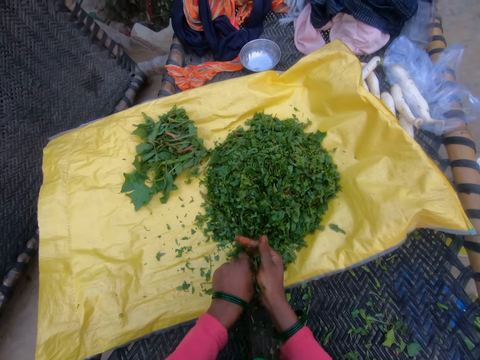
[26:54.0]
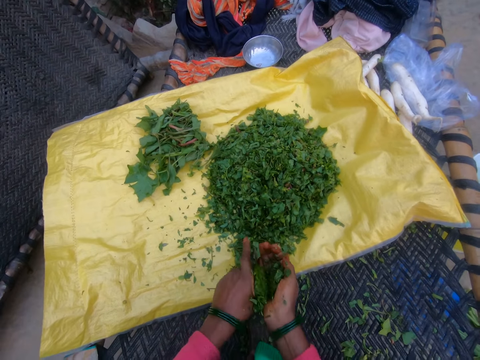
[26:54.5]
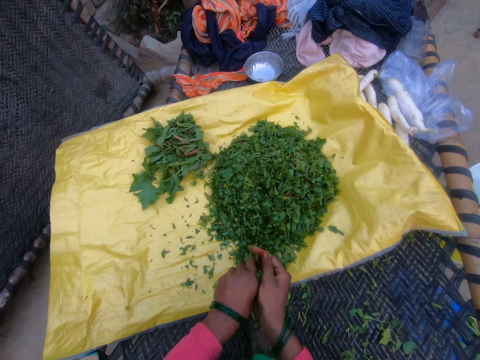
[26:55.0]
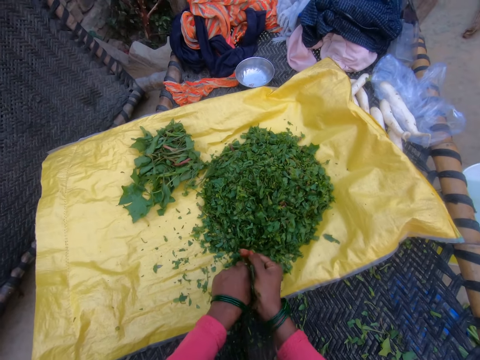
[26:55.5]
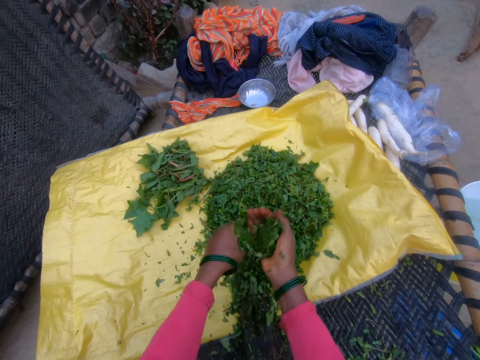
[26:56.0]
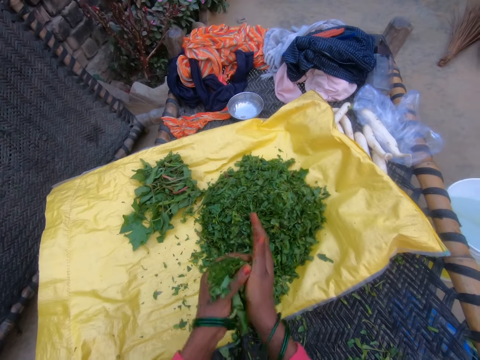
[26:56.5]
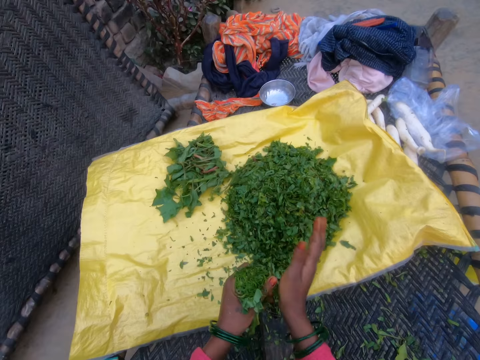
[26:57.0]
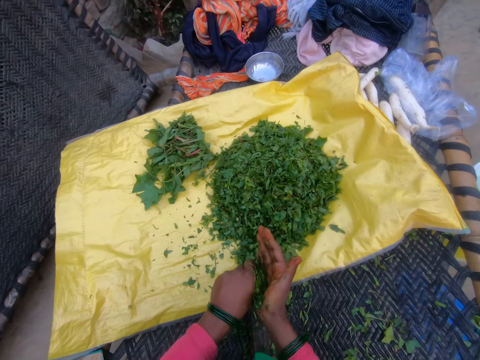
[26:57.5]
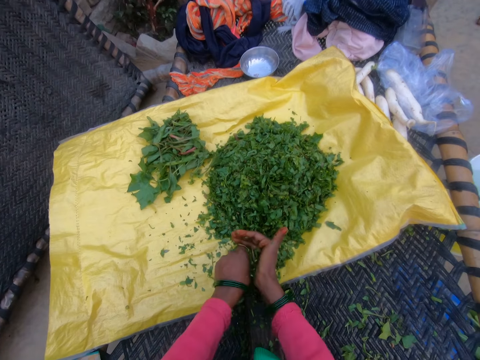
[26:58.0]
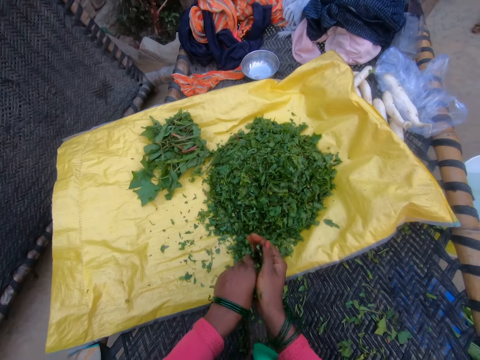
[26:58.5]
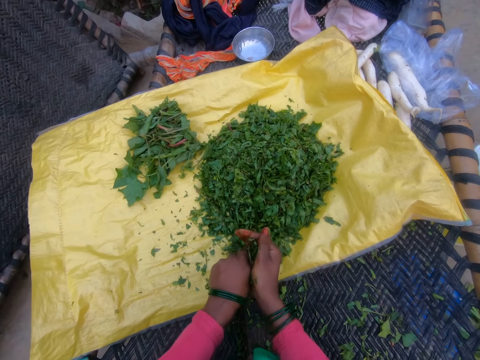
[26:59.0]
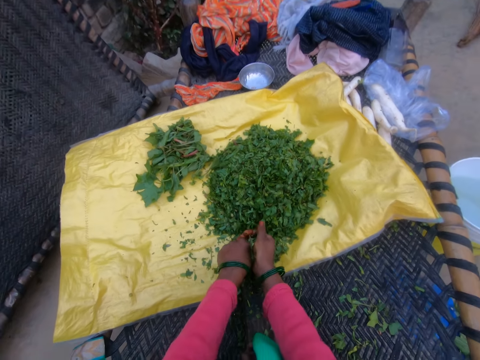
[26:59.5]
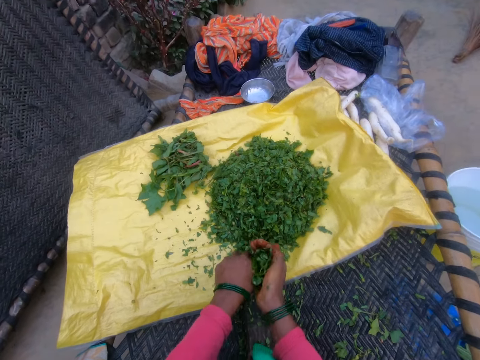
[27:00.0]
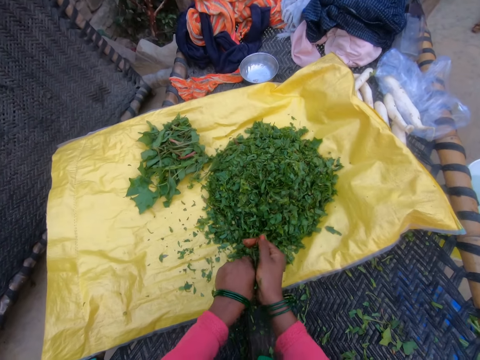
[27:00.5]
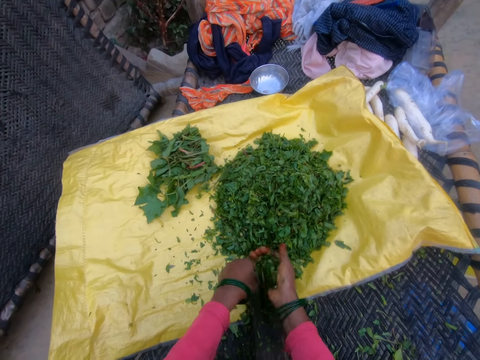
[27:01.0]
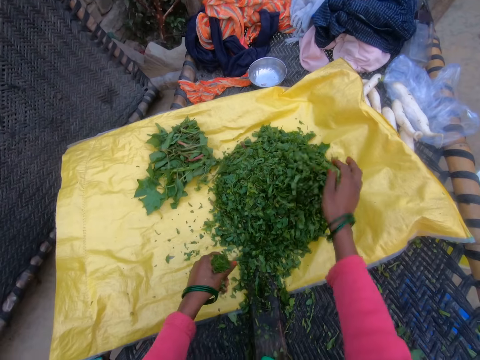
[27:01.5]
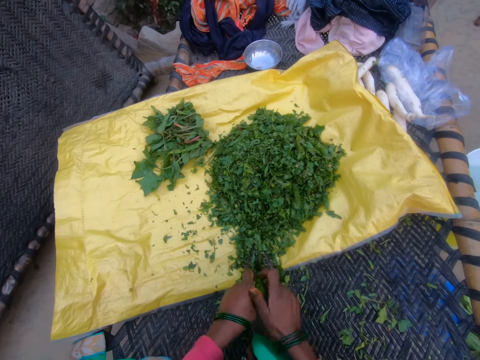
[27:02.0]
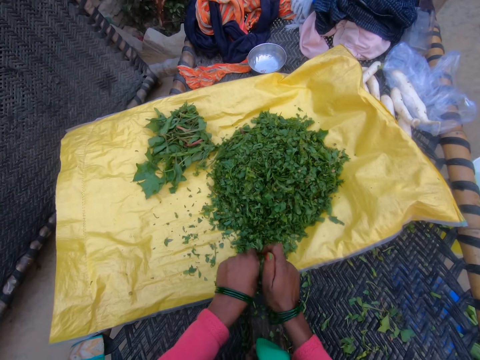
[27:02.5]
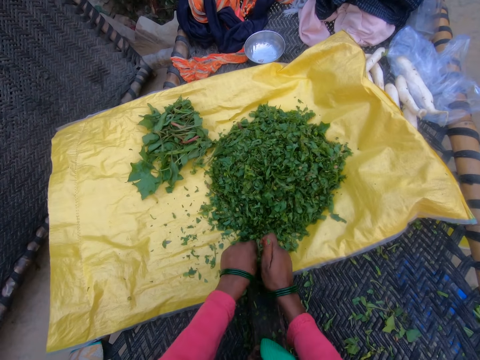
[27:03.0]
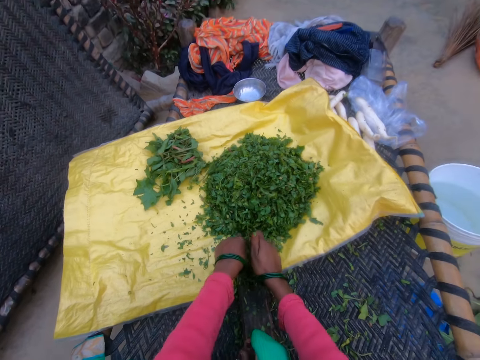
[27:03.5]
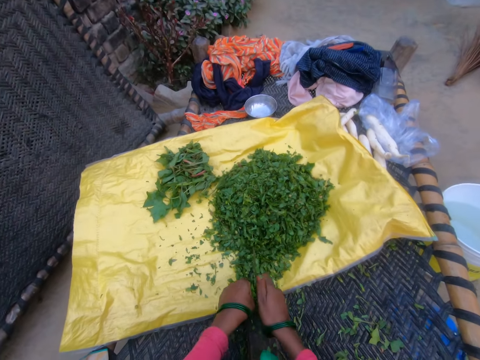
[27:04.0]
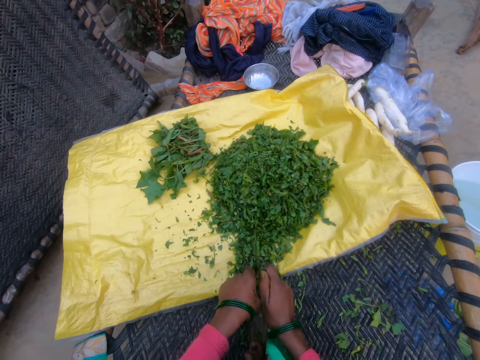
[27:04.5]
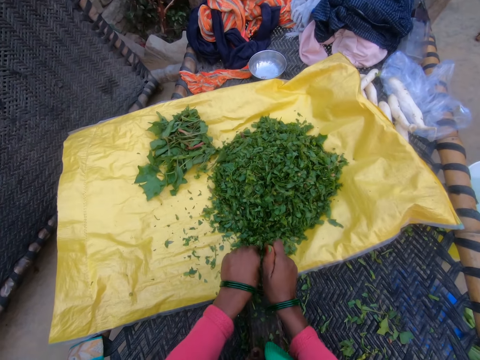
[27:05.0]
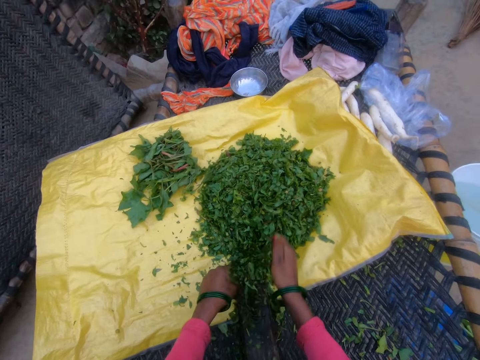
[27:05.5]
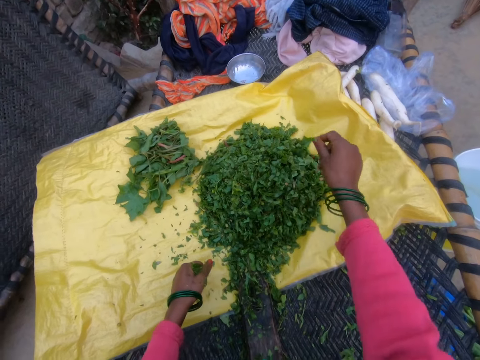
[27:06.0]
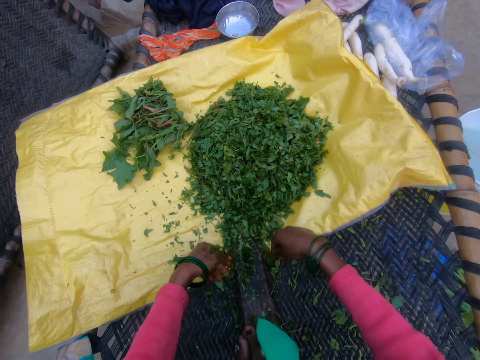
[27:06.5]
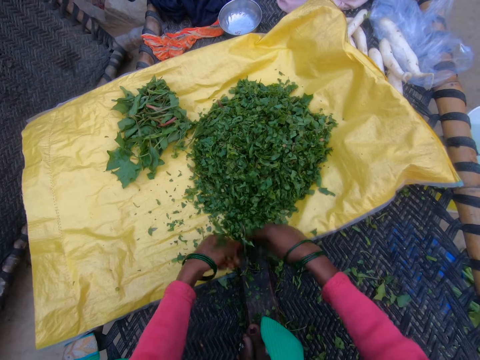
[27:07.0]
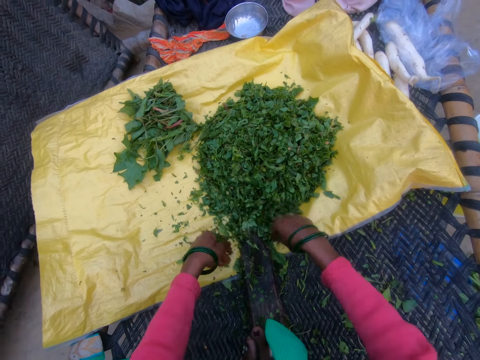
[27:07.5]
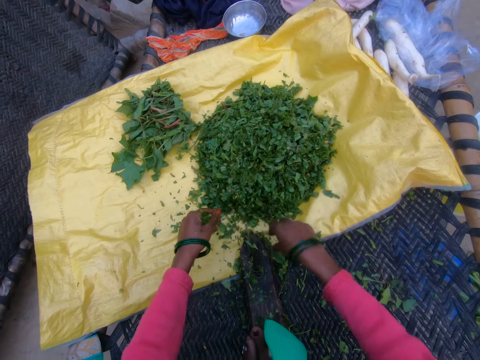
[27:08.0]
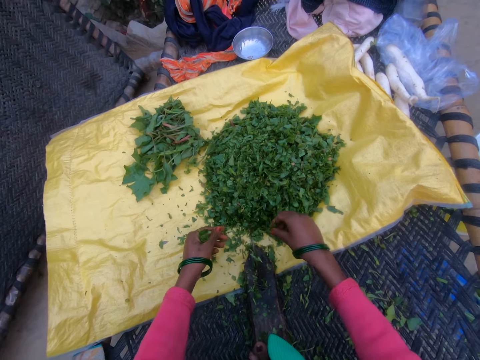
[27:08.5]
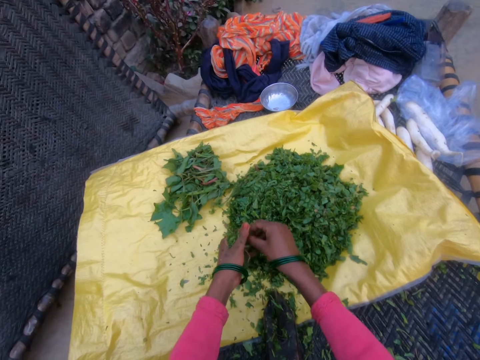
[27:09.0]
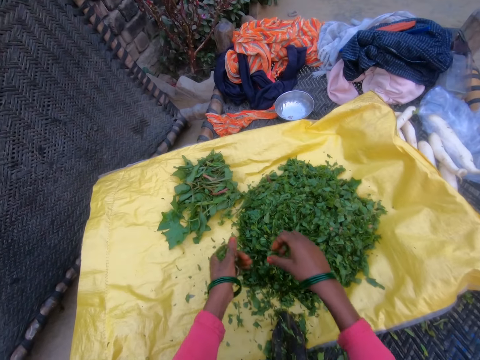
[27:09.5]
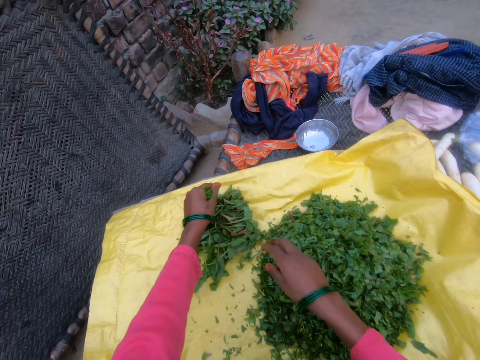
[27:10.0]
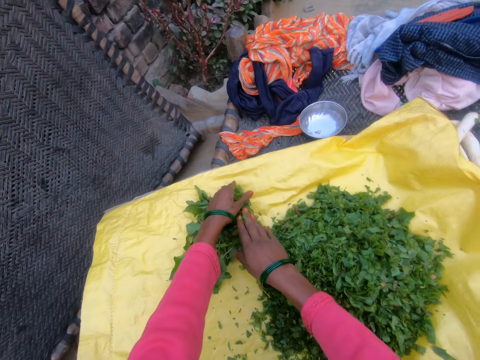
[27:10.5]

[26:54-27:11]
The camera wearer cuts the gathered vegetable with the cutting tool. They throw cut vegetables on the sack. They hold the vegetable. They cut the gathered vegetable with the cutting tool. They throw the cut vegetables on the sack. They cut the gathered vegetable with the cutting tool. They throw the cut vegetables on the sack. They dust the sack.

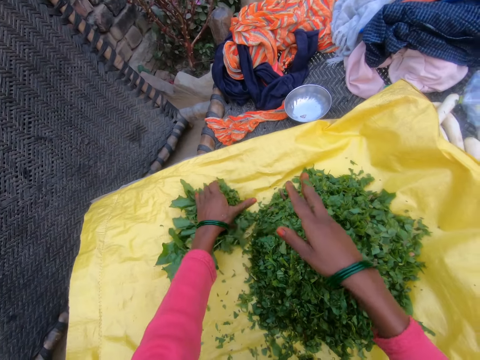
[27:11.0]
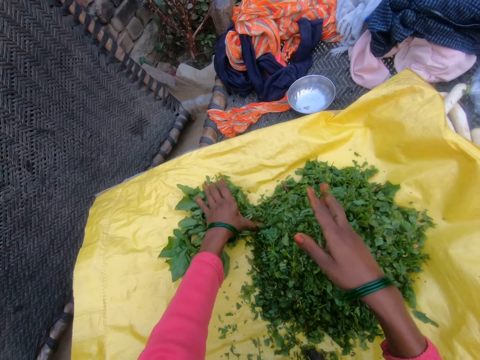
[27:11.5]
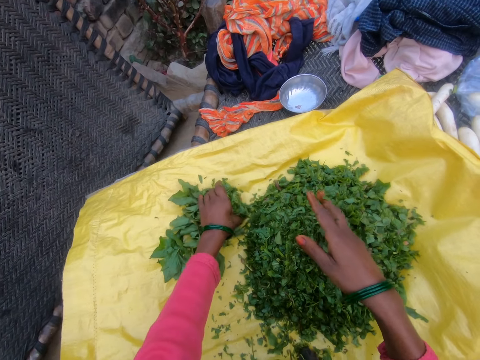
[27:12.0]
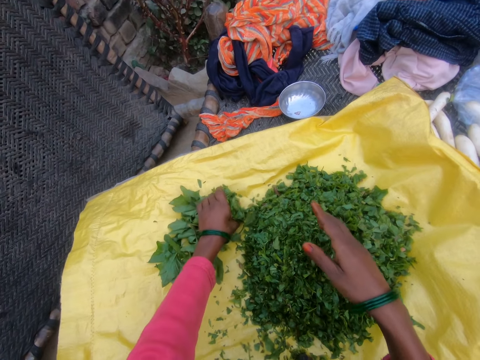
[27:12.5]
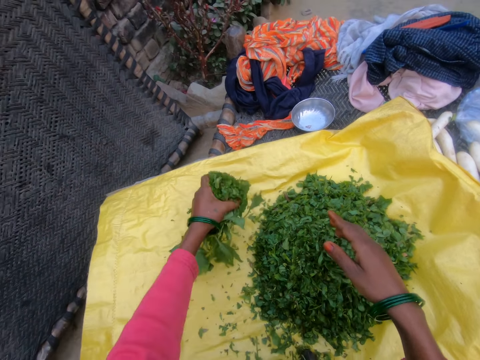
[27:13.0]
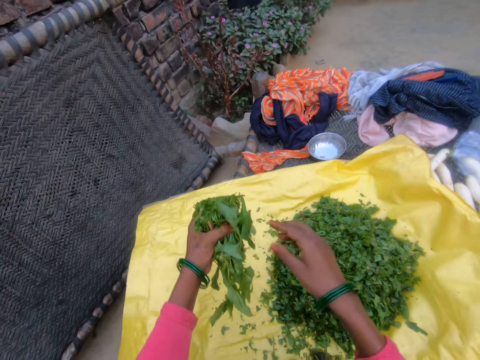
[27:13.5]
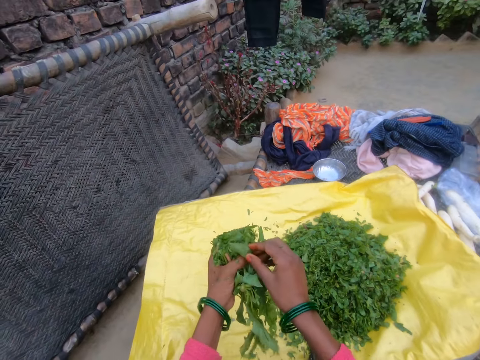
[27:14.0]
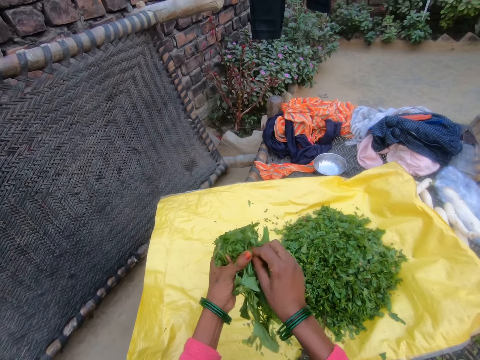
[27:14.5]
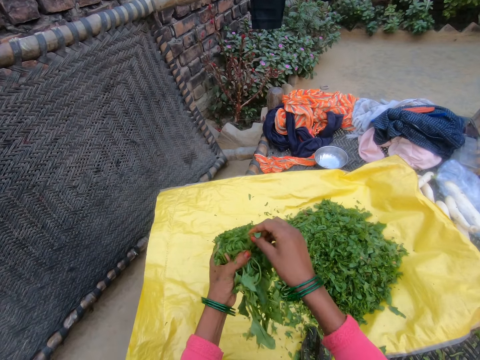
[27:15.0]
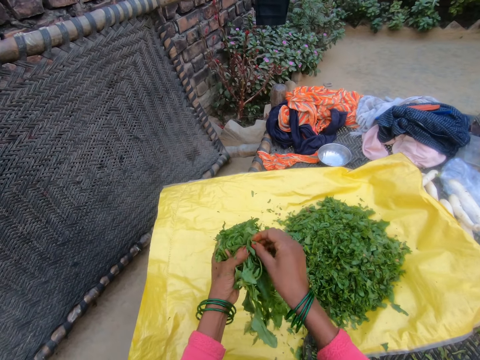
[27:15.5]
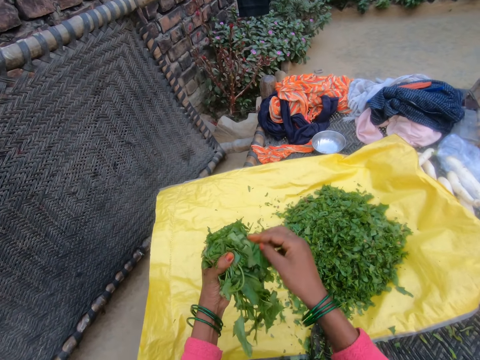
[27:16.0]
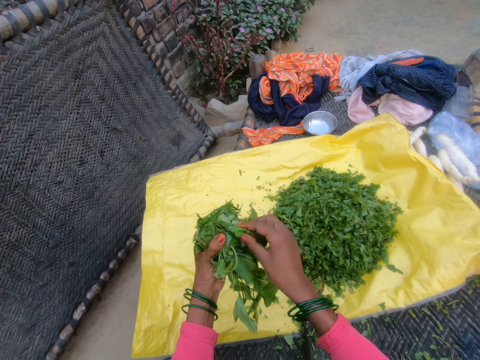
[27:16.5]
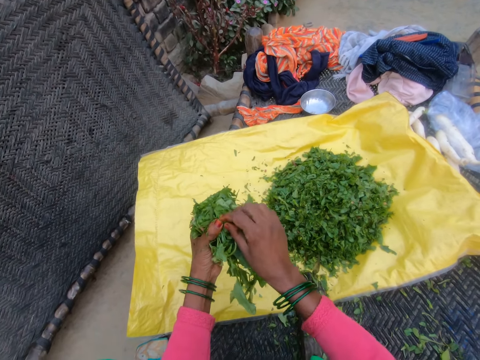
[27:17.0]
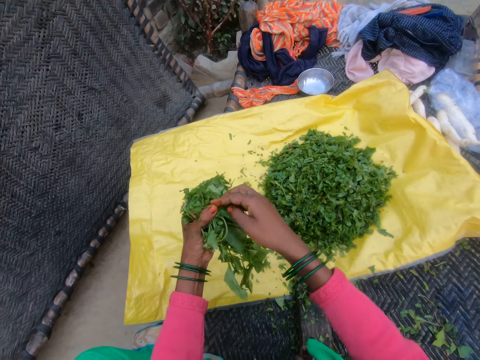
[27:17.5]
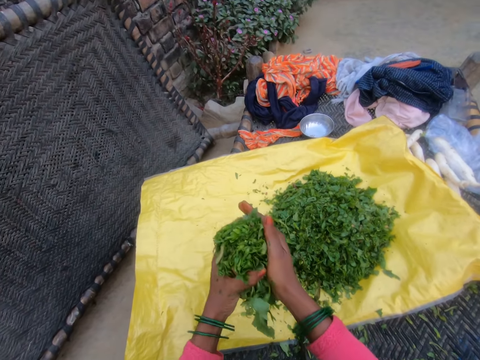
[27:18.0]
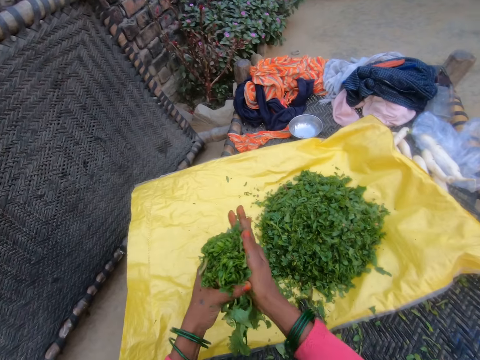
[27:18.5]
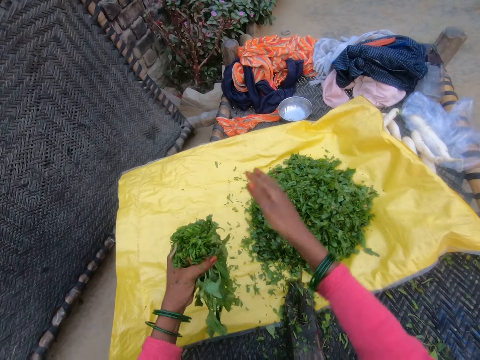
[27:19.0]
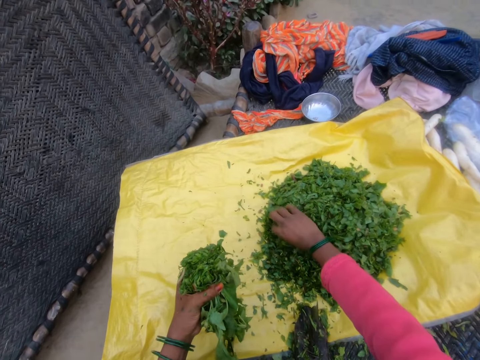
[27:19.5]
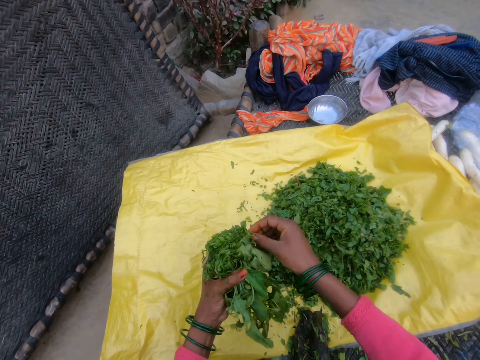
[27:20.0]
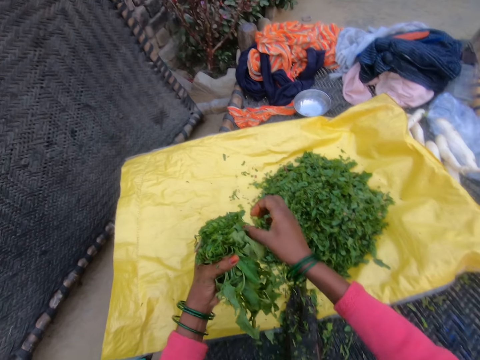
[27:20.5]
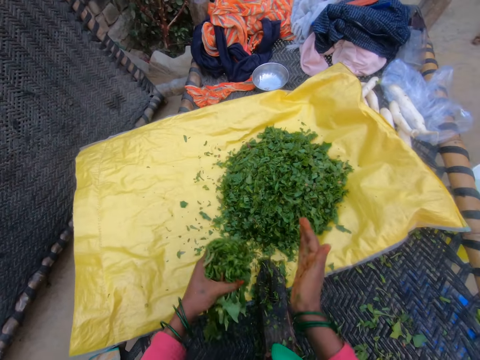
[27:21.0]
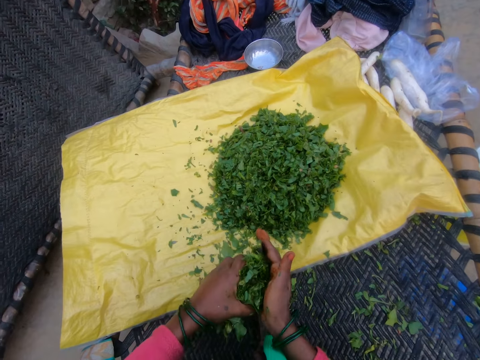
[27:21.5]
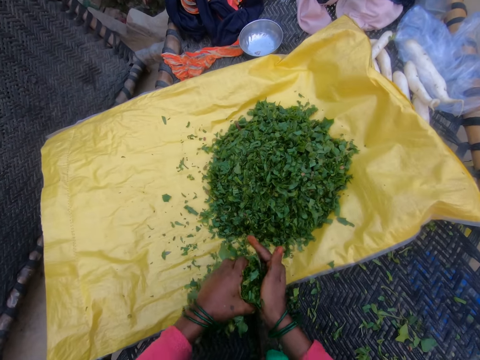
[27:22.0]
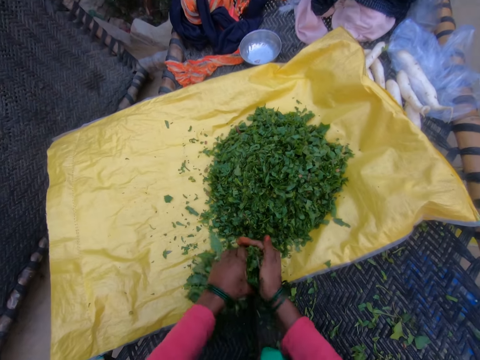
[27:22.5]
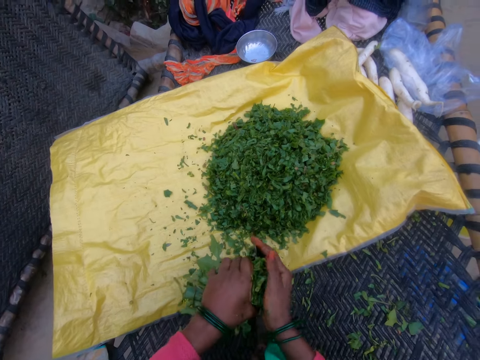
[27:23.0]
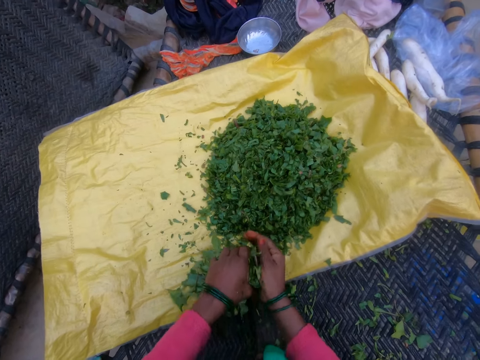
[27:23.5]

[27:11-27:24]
The camera wearer gathers the second half of cut vegetables. They hold the vegetable. They touch vegetables. They squeeze the vegetables. They cut the gathered vegetable with the cutting tool.
